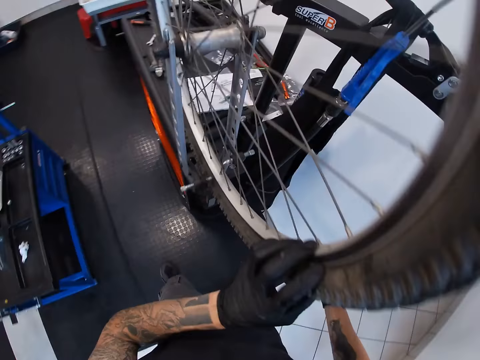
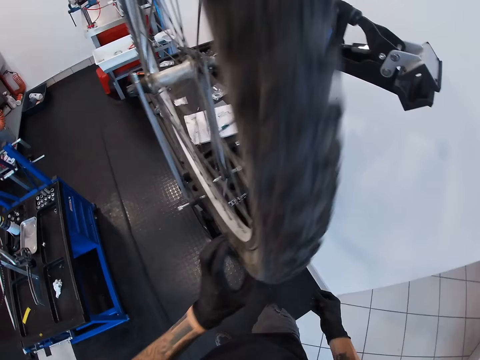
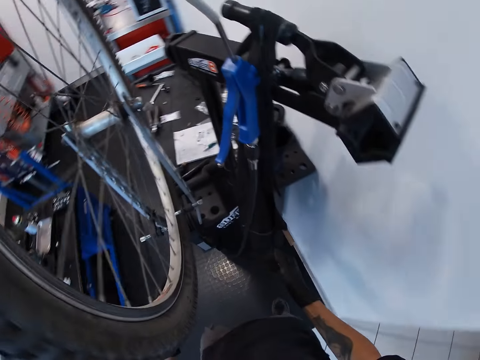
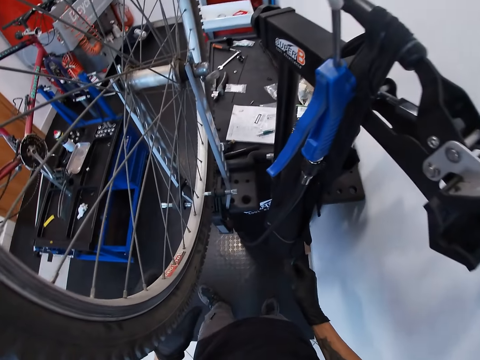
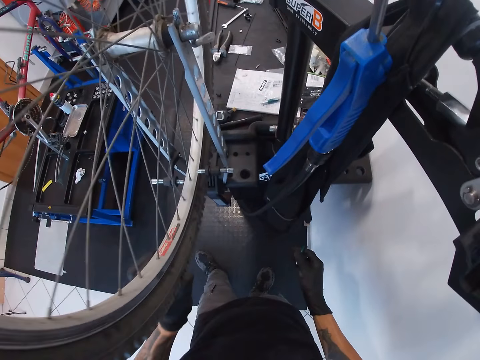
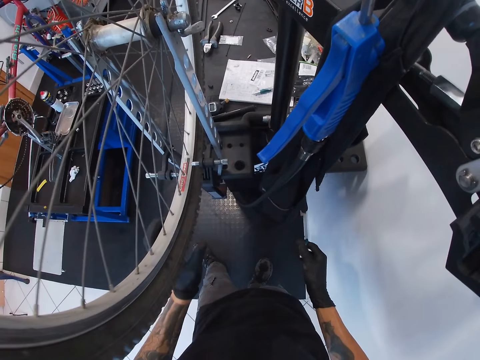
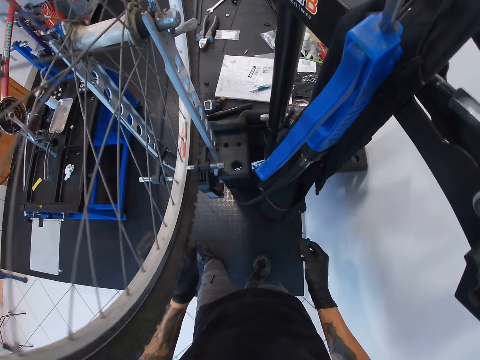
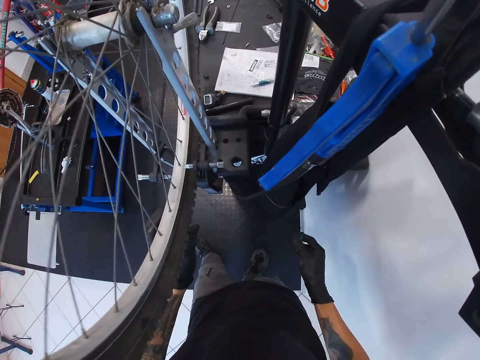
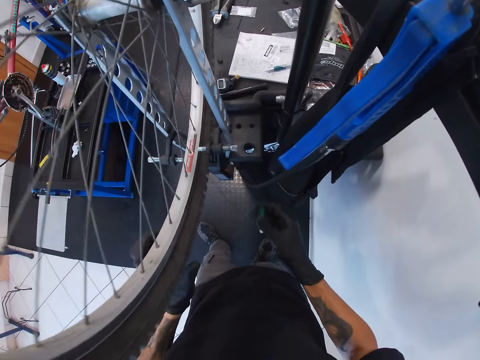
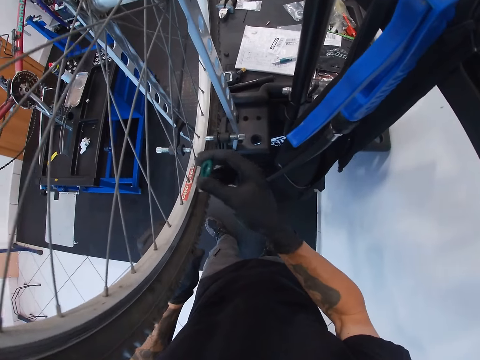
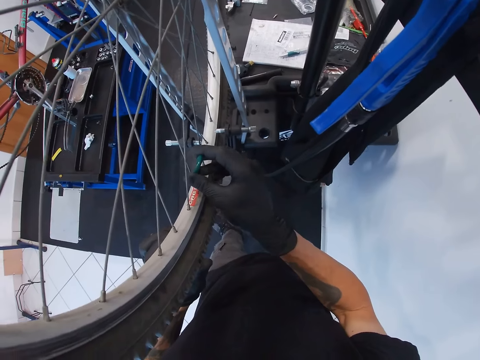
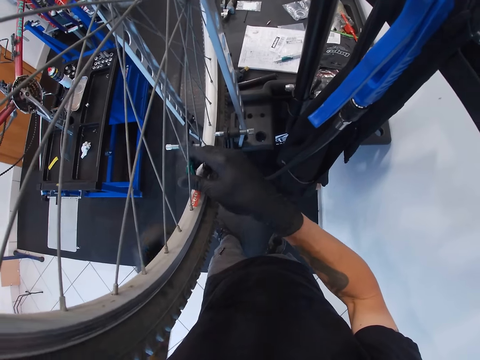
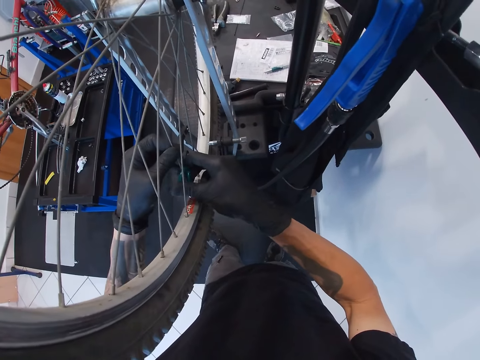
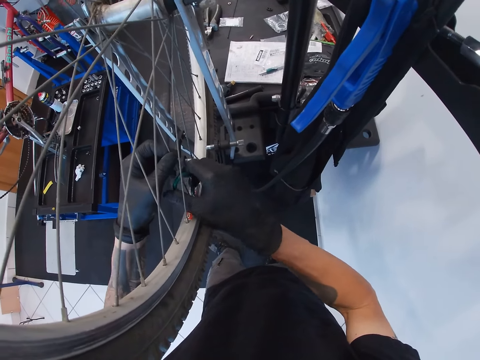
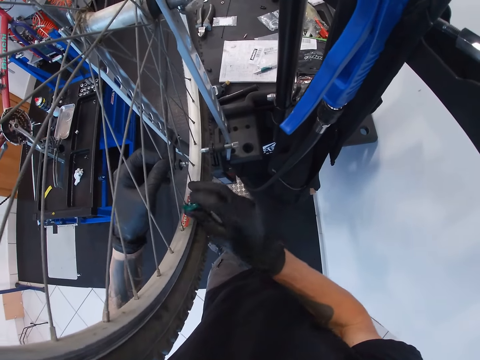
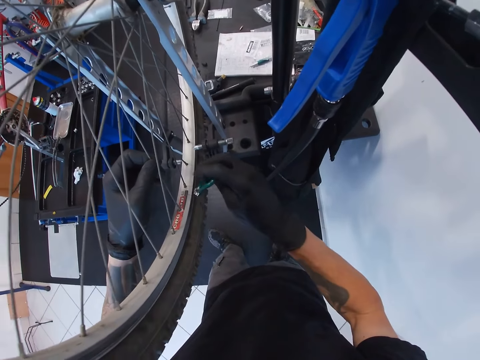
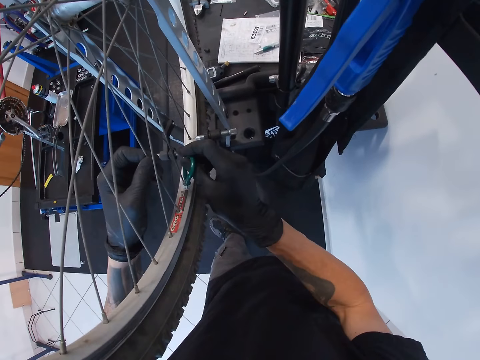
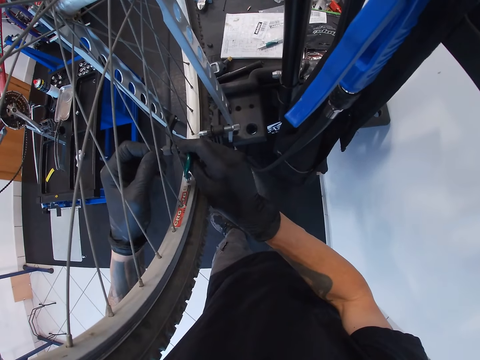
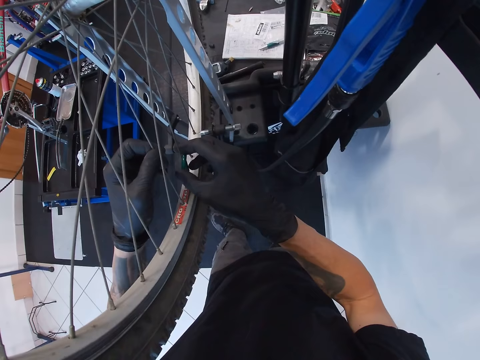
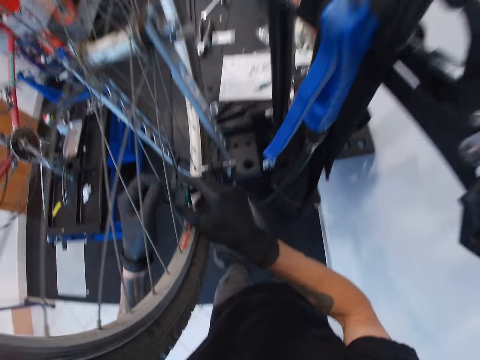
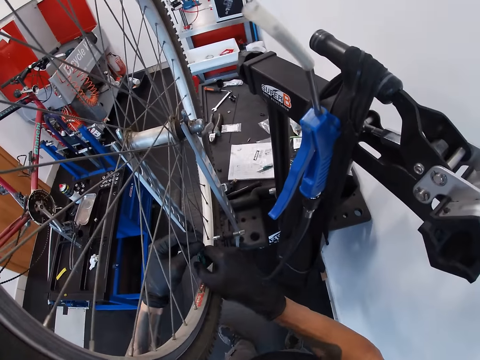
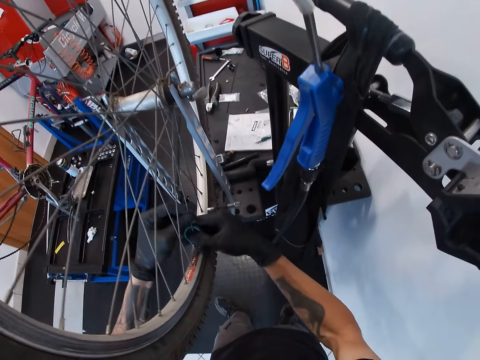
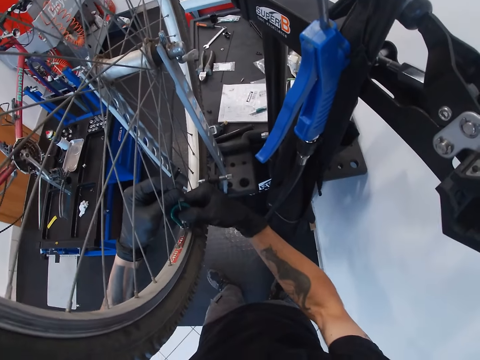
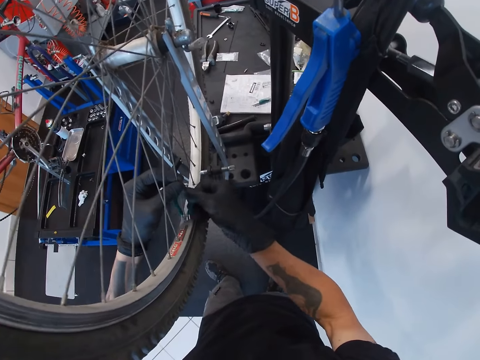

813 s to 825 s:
The camera wearer rotates the bicycle wheel with his left hand. He stops the wheel. He holds the bicycle wheel with his left hand. He adjusts the spoke nipples with the spoke wrench with his right hand. He tightens the wheel wire. He holds the bicycle wheel spokes with his left hand.

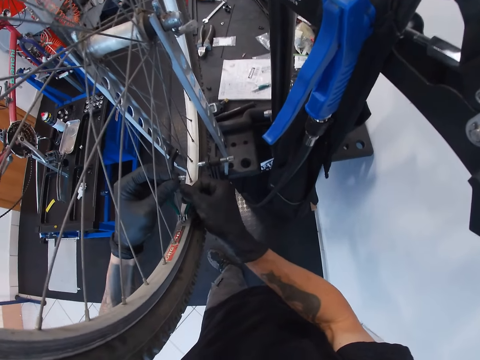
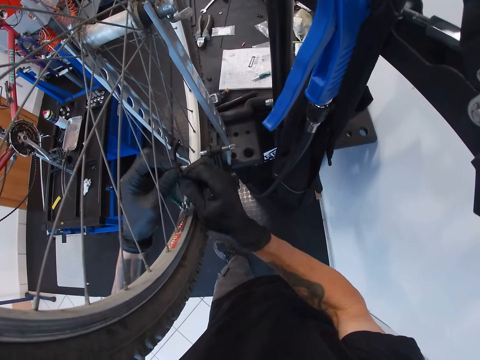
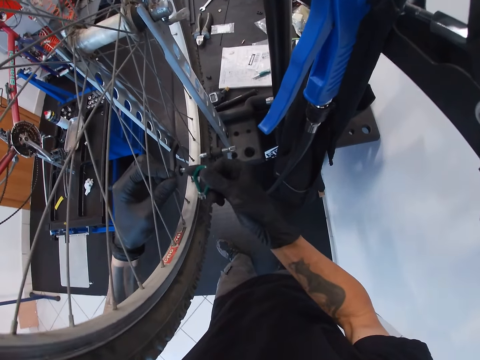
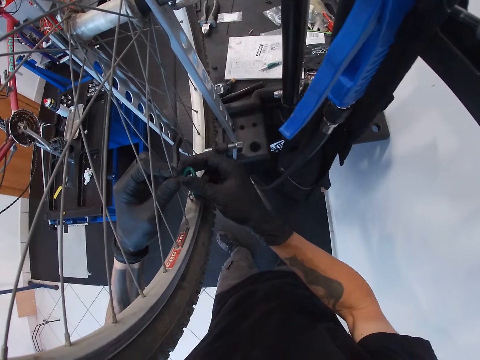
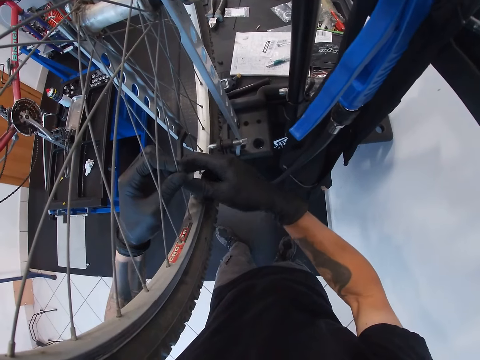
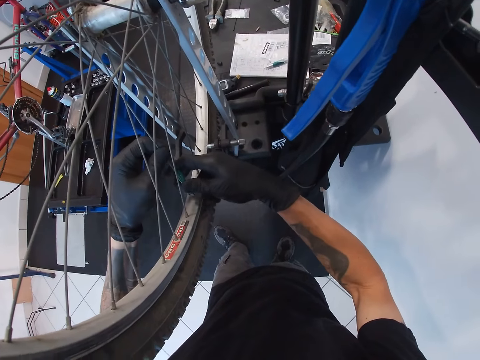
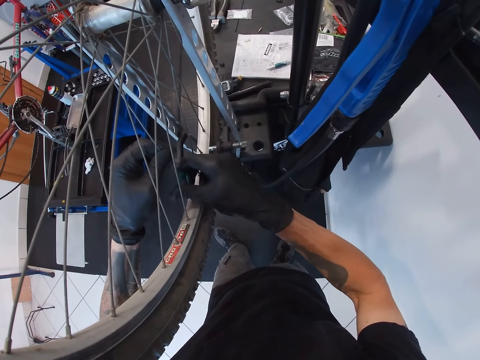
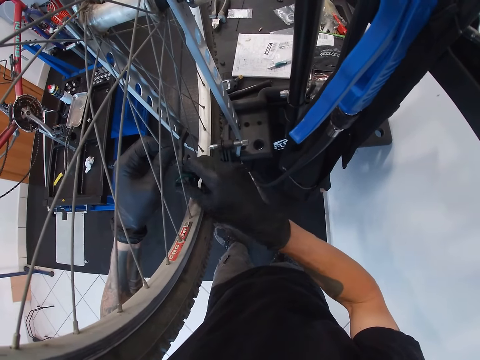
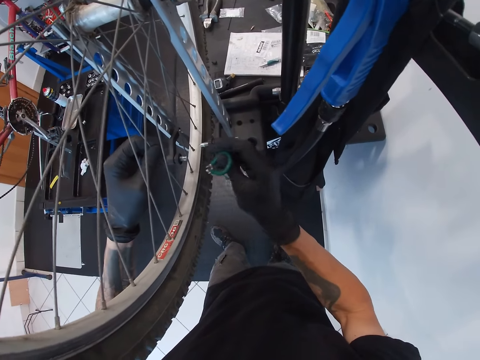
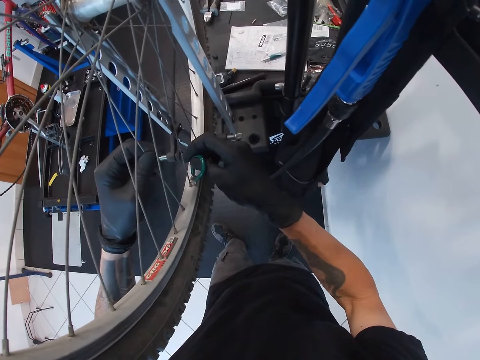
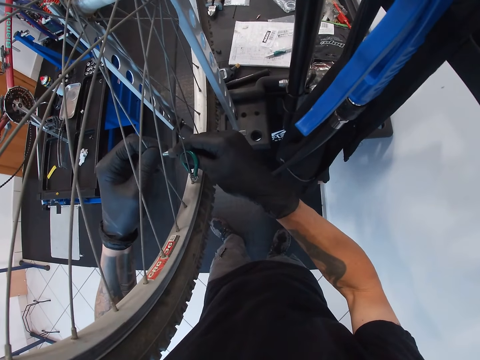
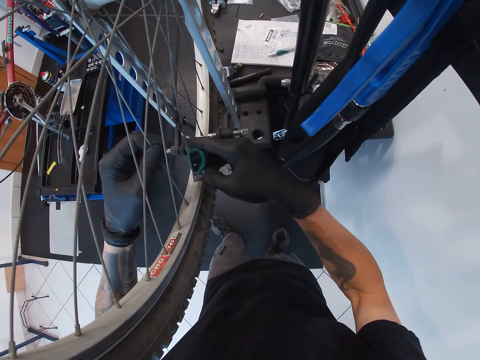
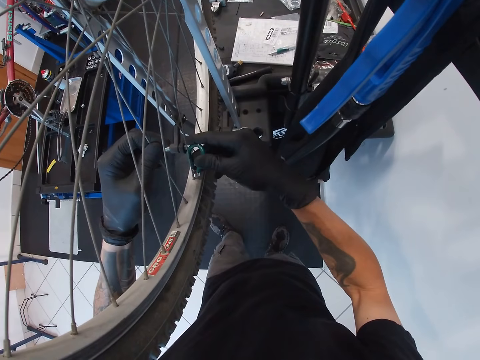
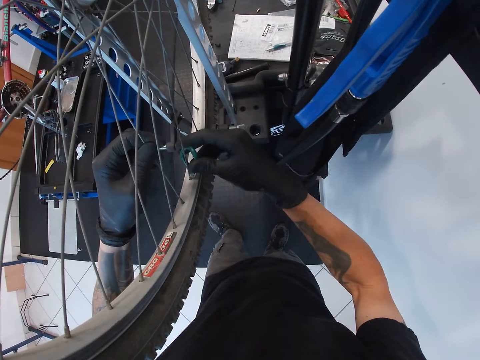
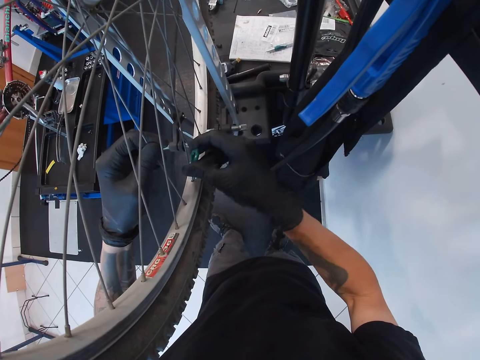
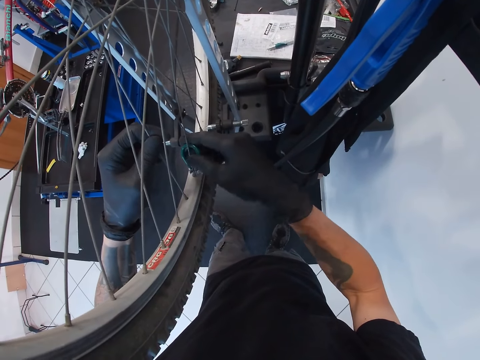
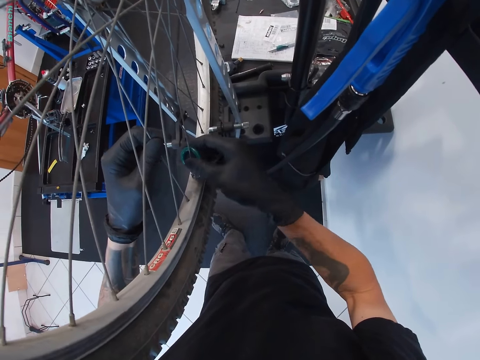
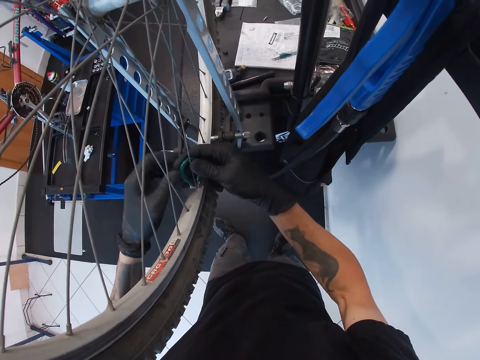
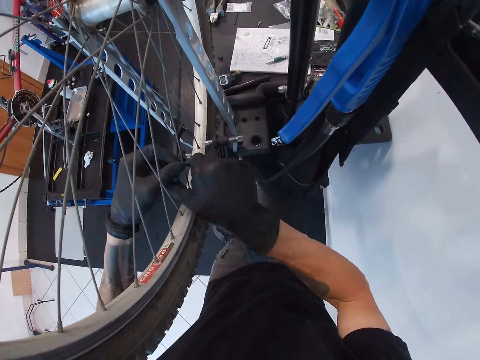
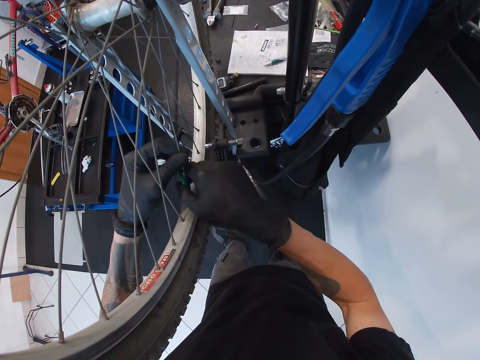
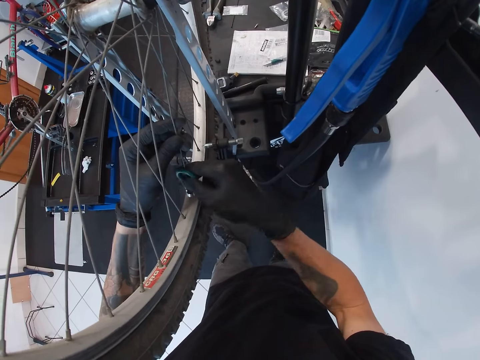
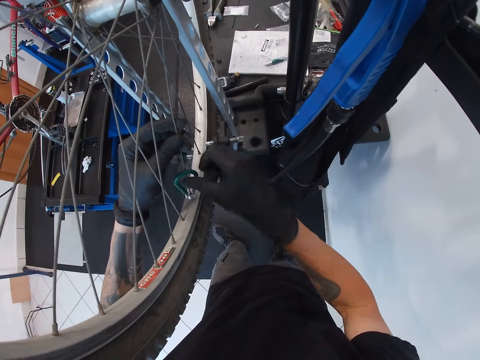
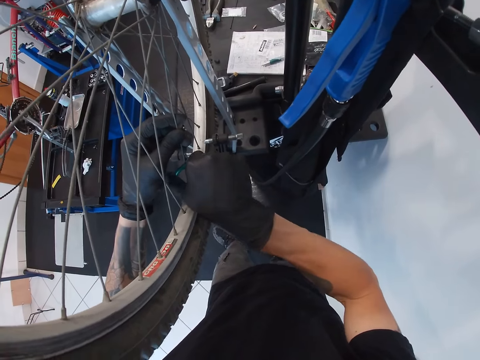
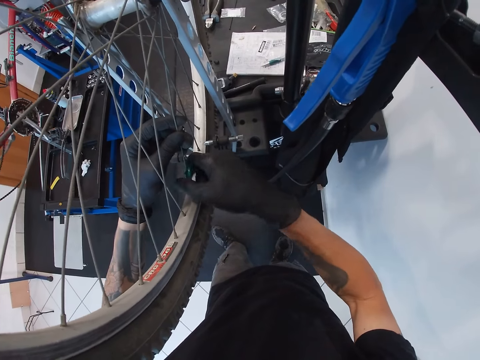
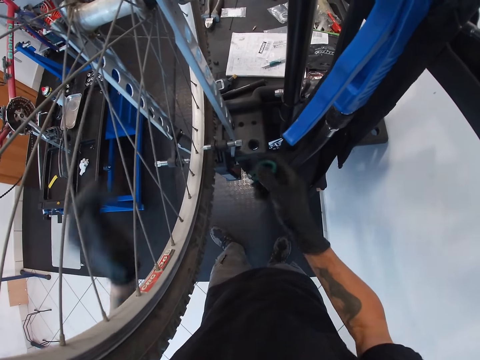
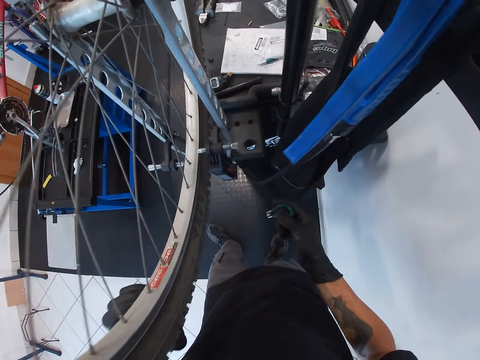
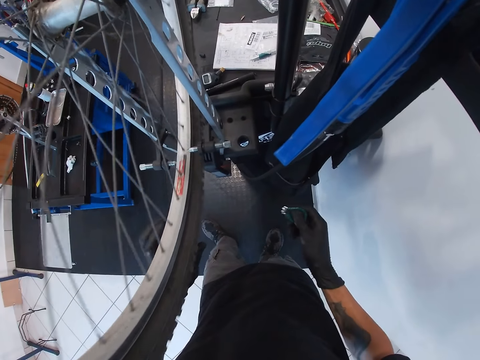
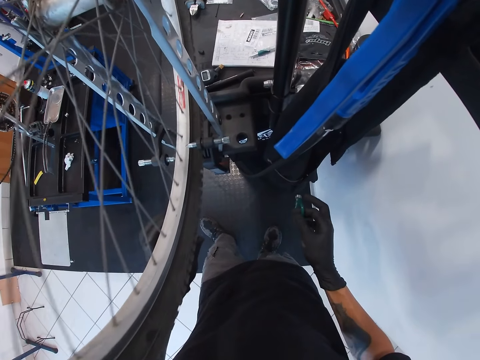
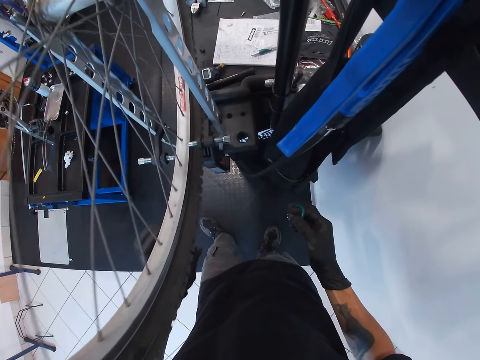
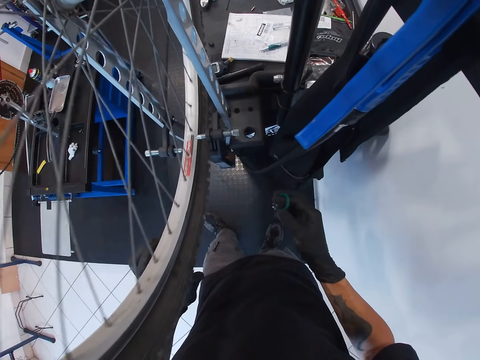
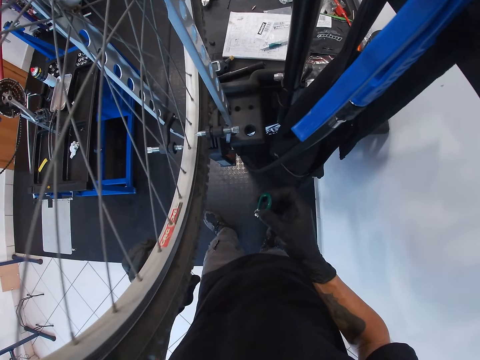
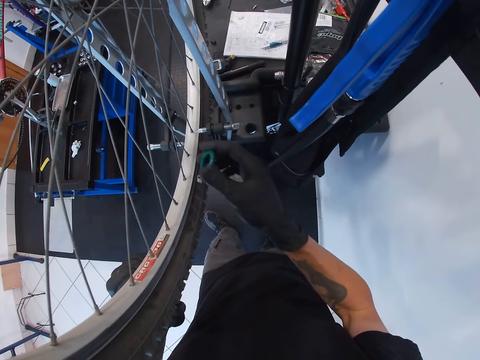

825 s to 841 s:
The camera wearer holds the spoke of the bicycle with his left hand. He tightens the bicycle spoke nipple with the spoke key in his right hand. He holds the spoke of the bicycle with his left hand. He tightens the bicycle spoke nipple with the spoke key in his right hand. He rolls the tyre of the bicycle with his left hand.
